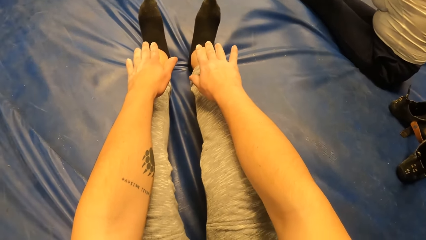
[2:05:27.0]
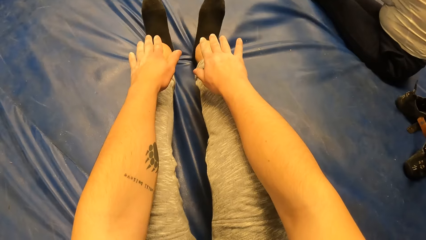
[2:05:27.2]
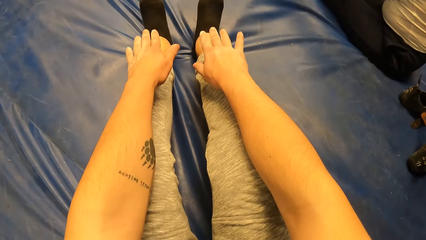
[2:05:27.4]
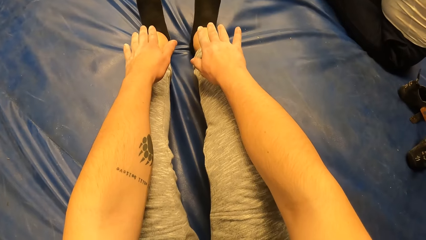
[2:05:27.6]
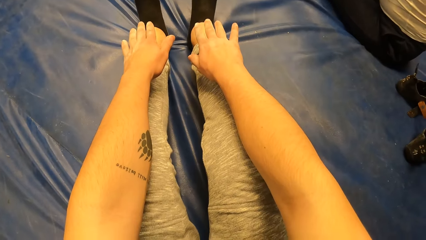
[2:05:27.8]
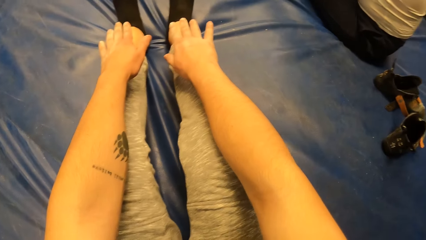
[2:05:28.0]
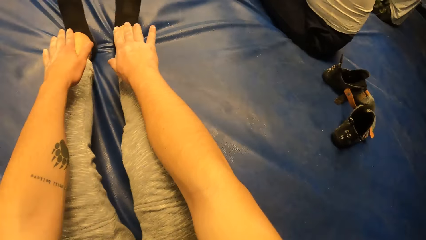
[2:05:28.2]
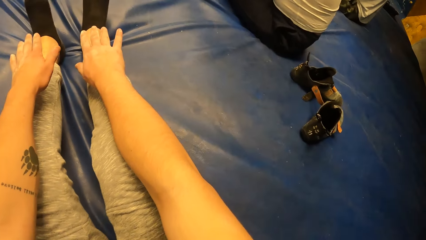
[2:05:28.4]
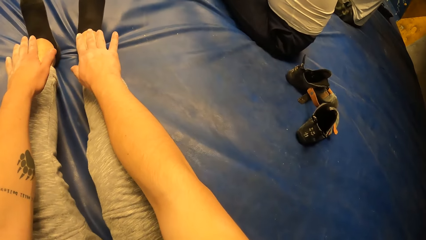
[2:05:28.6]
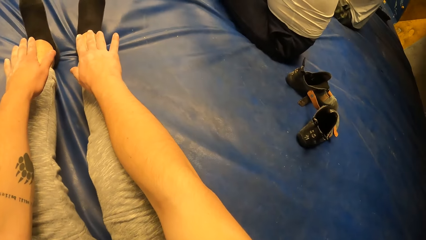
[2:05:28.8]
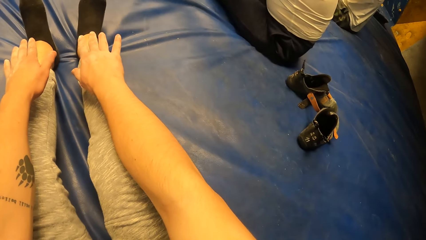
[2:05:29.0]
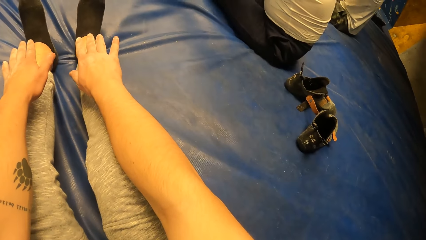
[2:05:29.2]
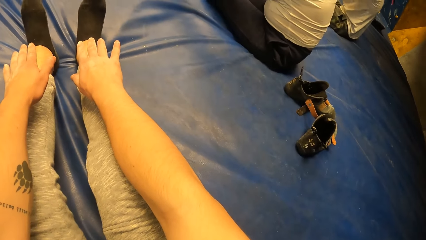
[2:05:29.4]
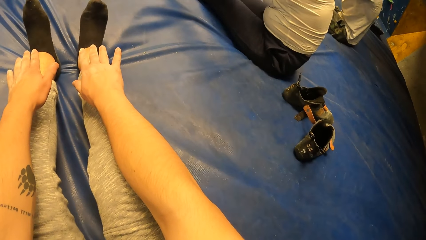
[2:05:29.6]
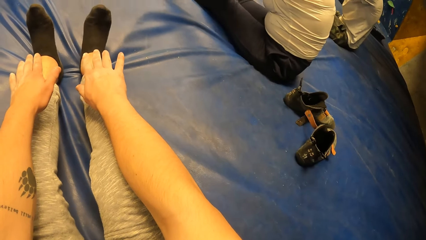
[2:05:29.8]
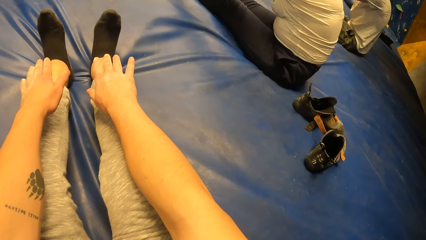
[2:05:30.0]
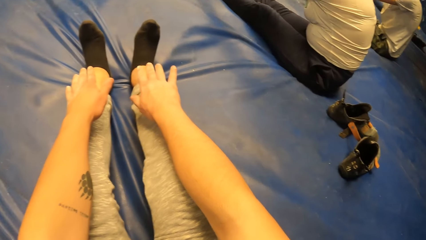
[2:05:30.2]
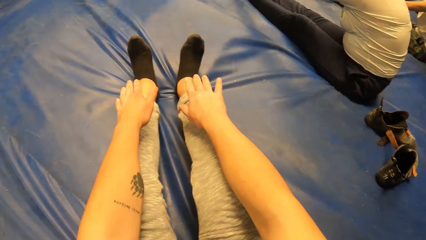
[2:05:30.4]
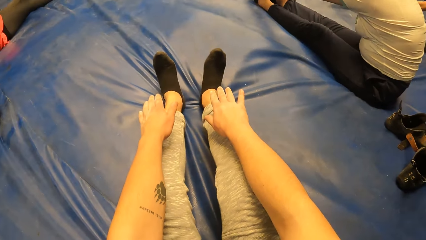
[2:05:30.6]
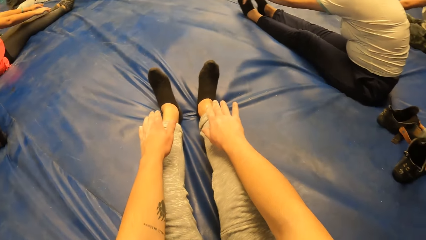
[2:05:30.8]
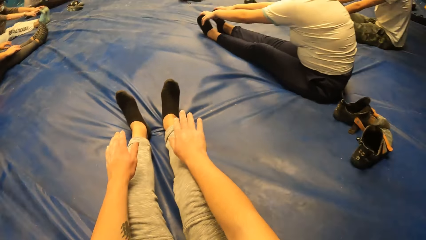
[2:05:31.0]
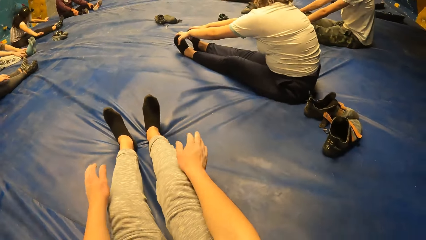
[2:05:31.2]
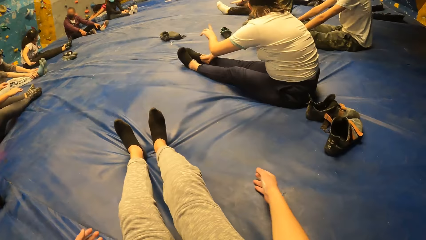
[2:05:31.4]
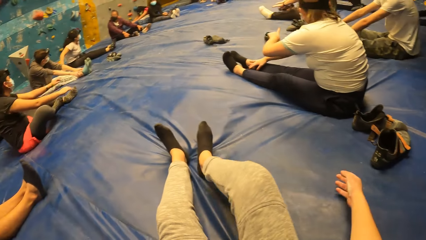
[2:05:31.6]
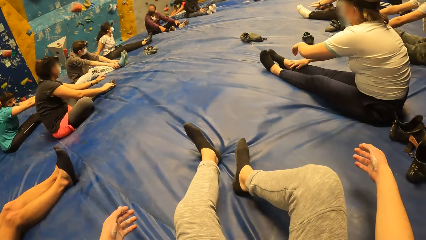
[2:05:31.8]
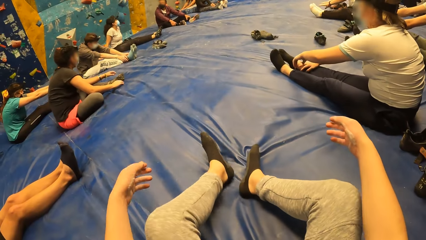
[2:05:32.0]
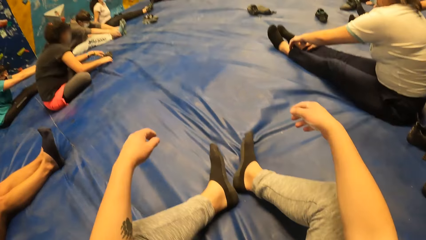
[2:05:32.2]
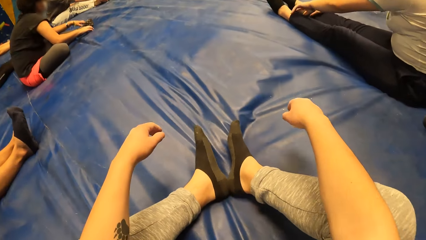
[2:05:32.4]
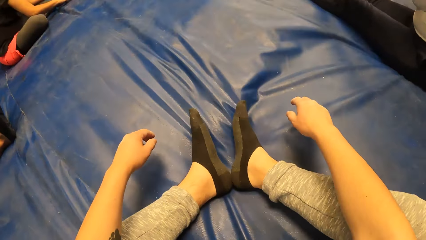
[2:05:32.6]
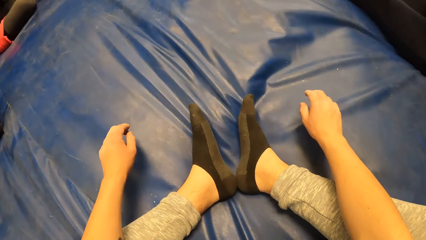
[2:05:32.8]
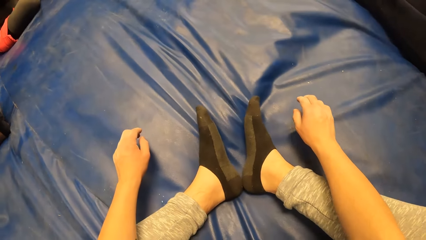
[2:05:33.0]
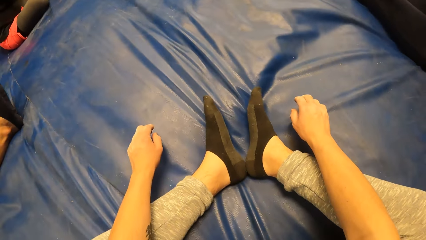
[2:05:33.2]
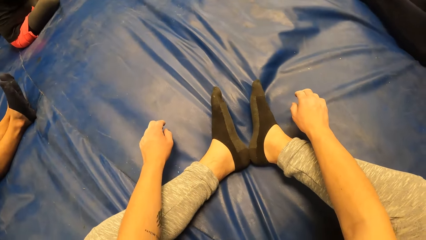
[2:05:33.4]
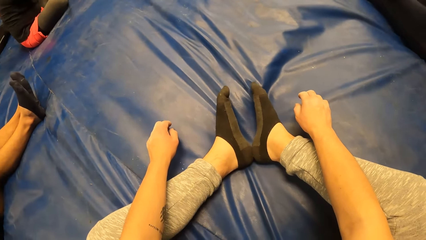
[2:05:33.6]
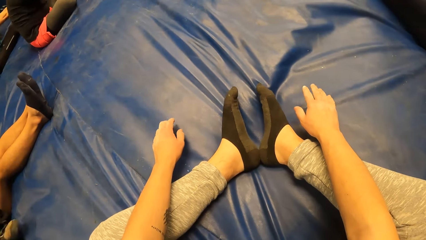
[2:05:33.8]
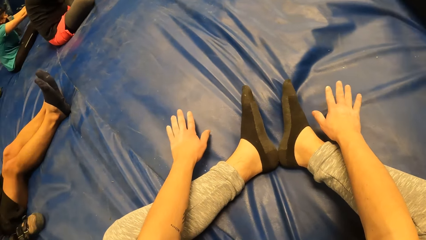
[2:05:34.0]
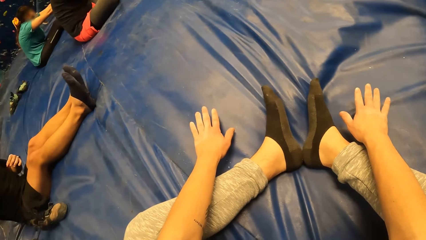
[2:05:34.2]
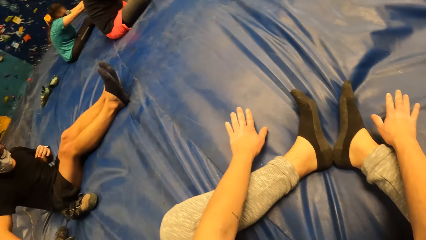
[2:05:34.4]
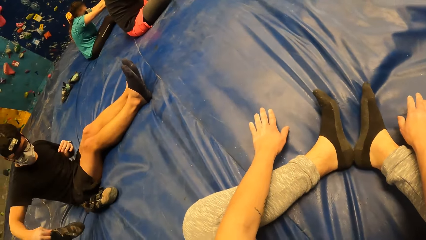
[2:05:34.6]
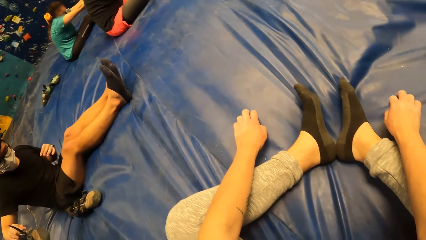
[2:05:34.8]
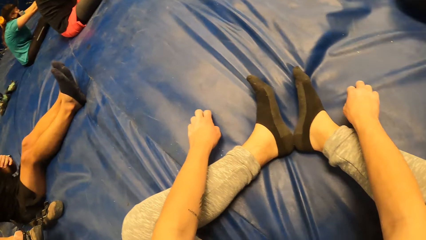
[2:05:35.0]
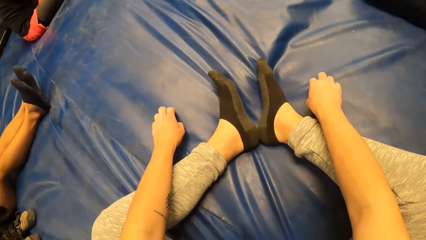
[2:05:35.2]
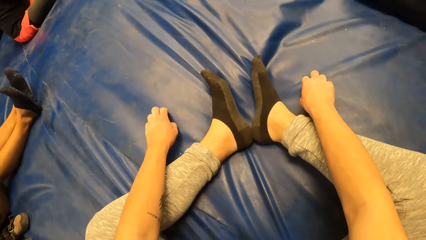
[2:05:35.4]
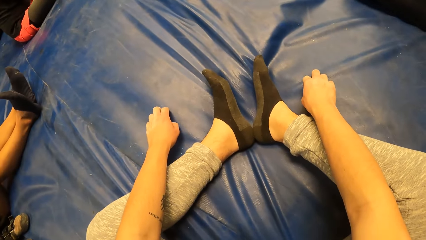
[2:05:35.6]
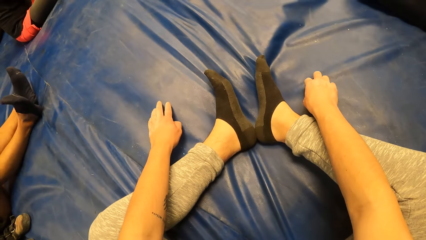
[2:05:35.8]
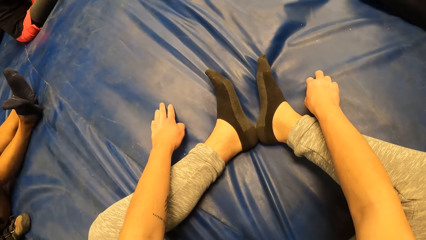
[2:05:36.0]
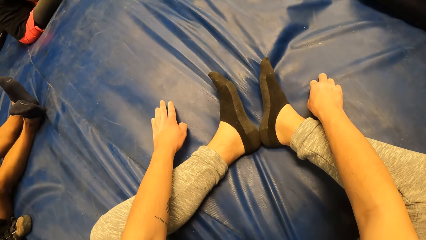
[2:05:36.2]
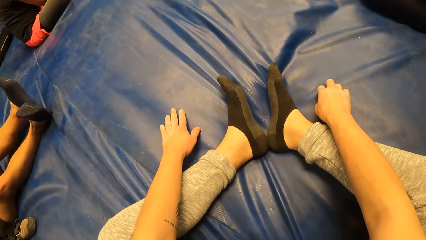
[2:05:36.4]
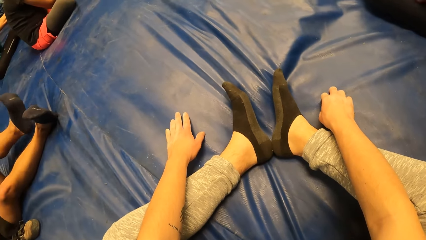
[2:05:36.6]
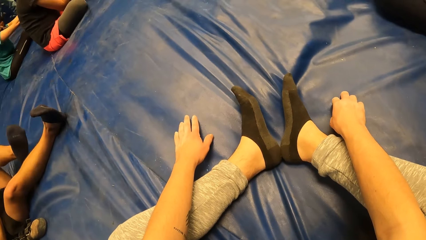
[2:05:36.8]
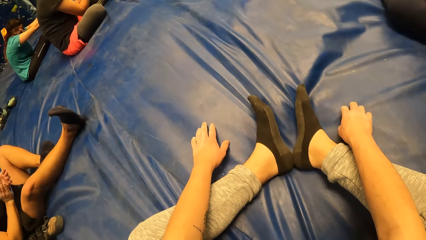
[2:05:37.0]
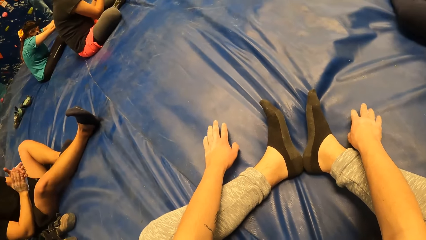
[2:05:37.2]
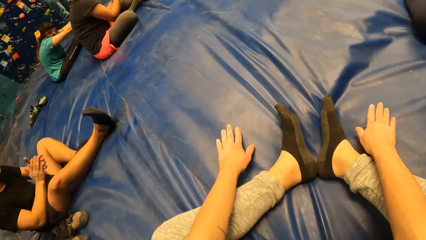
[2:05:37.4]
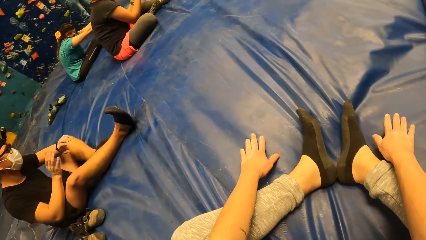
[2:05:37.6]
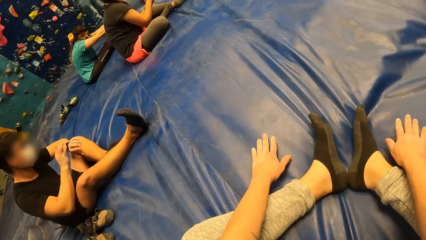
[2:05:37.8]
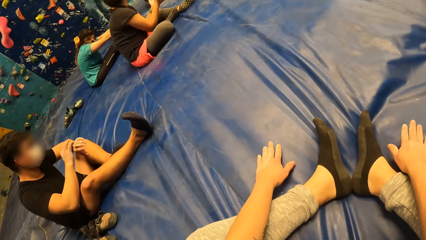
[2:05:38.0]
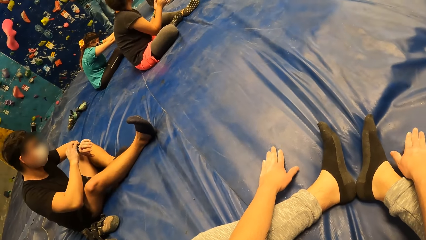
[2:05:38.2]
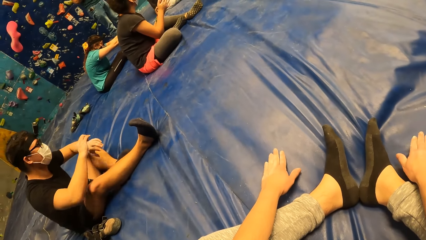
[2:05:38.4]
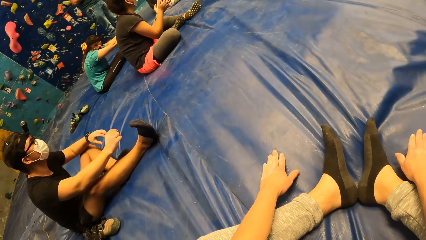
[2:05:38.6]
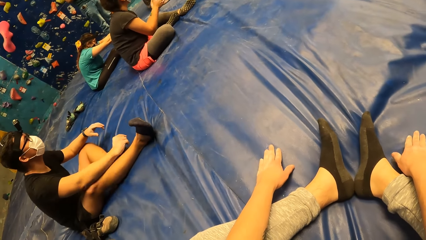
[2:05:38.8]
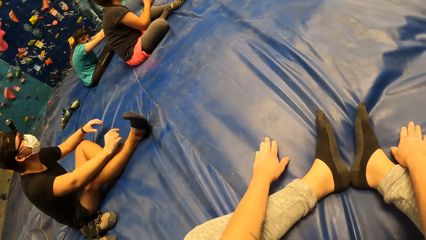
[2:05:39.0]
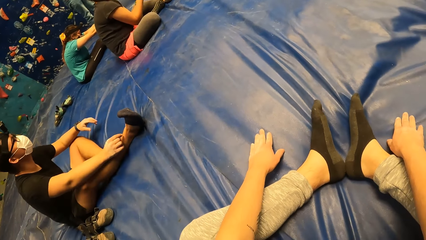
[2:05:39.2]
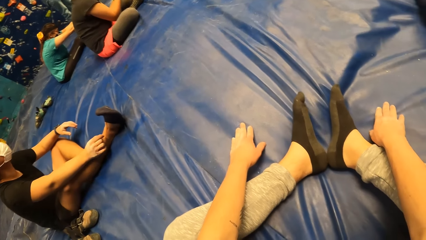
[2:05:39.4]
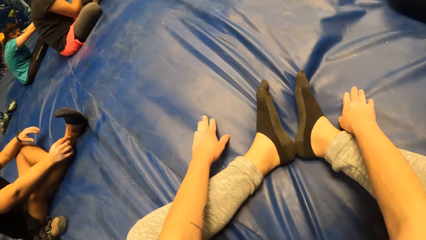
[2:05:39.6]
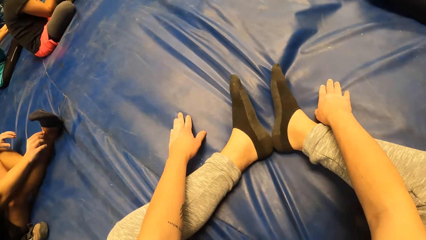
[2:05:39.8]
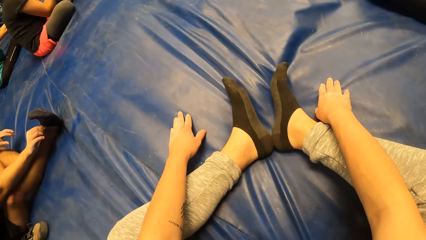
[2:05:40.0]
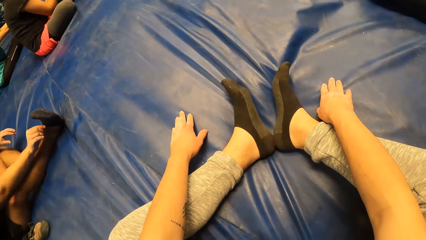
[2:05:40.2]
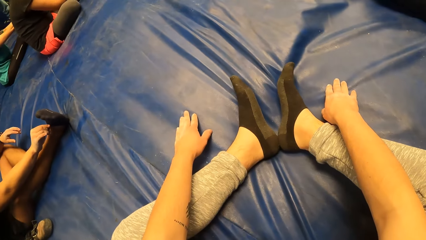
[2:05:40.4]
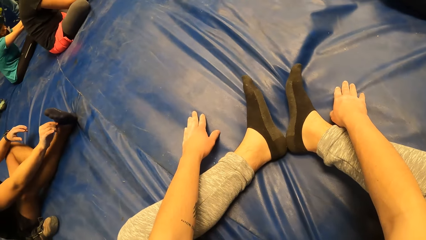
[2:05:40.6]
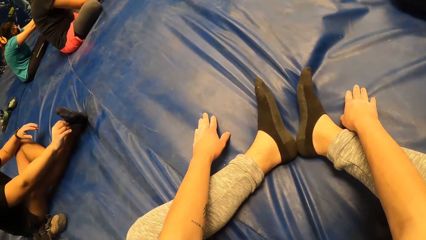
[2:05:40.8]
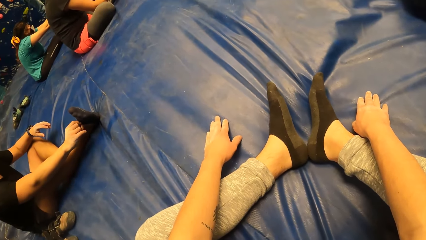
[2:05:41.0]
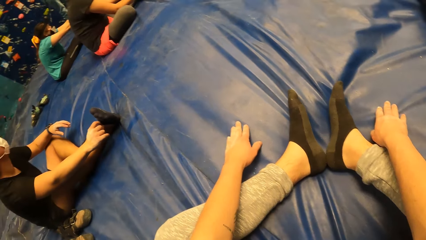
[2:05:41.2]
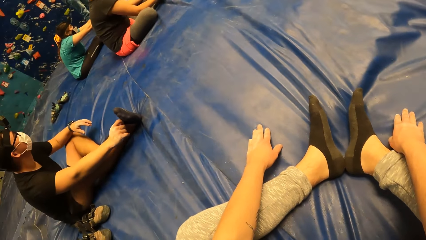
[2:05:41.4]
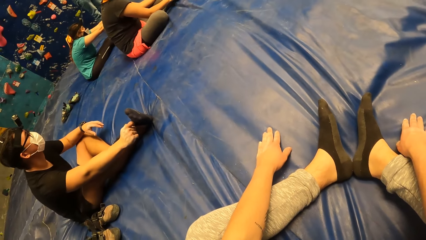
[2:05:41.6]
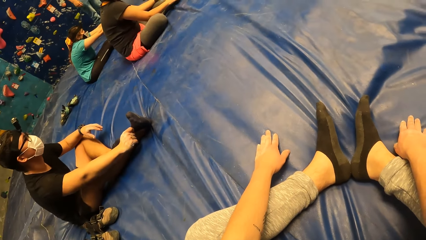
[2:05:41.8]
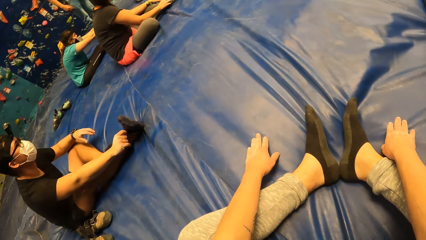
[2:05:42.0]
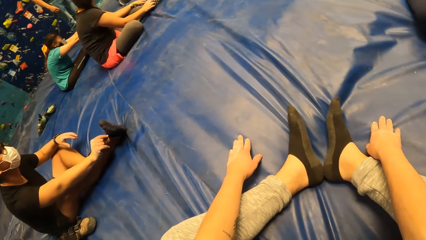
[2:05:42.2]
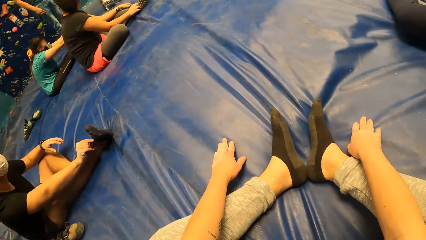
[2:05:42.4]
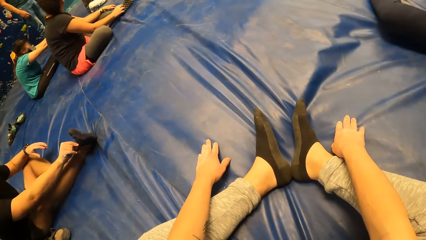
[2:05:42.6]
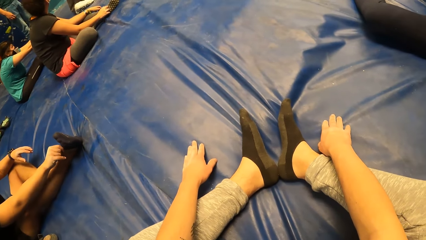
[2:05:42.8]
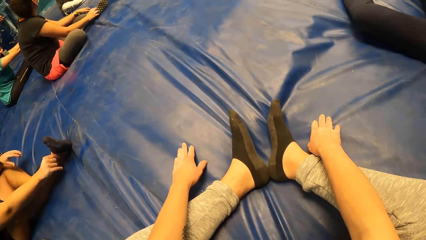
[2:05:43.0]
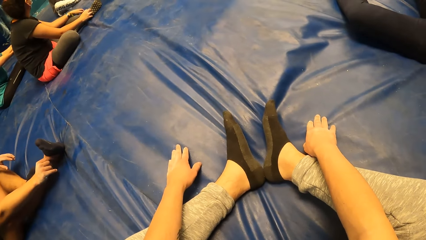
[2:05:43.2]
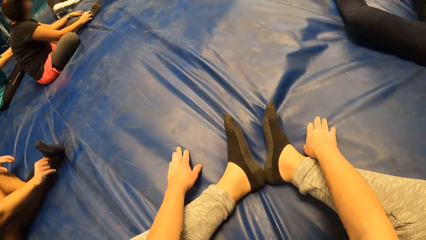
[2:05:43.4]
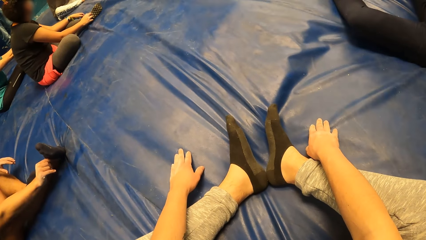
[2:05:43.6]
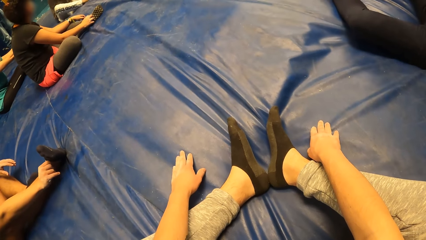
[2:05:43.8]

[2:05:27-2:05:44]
A woman adjusts her hands. Another woman adjusts her hands. Another woman adjusts her hands. A man adjusts his hands. Another man adjusts his hands. Another woman adjusts her hands. The camera wearer adjusts his hands. He looks around the room. He stretches his hands. He taps on the blue mattress. Another man adjusts his leg and looks at his watch. The first man claps his hands. The camera wearer looks around the room.
